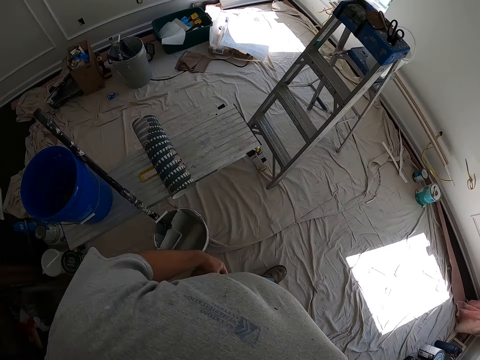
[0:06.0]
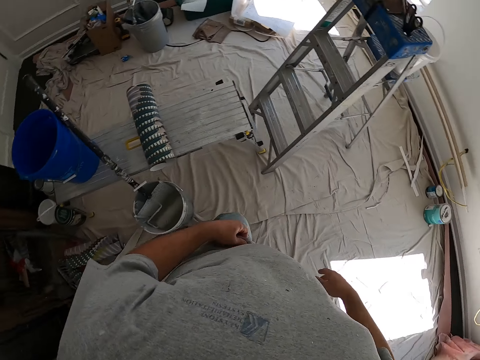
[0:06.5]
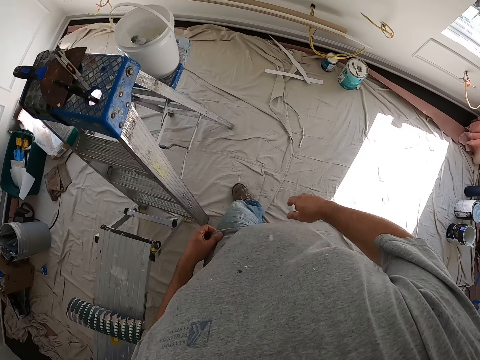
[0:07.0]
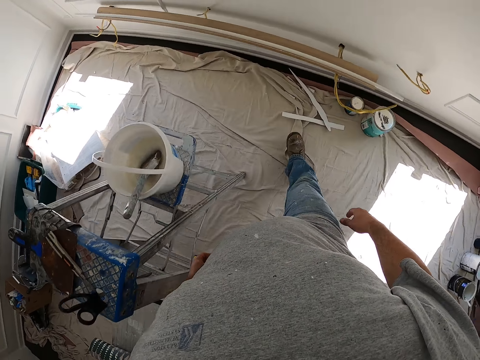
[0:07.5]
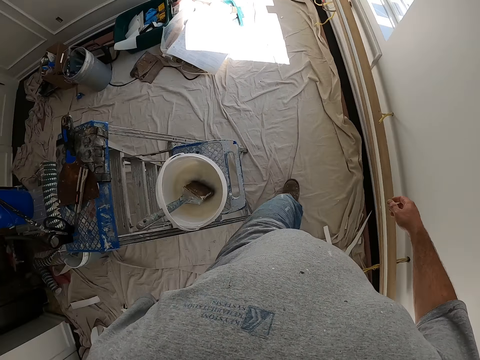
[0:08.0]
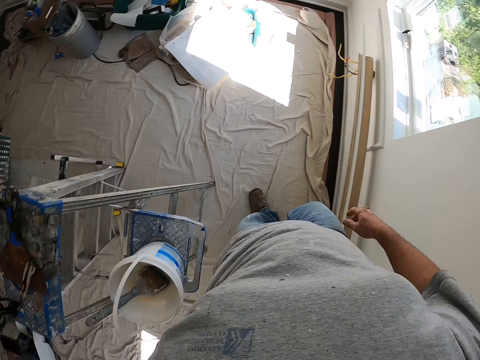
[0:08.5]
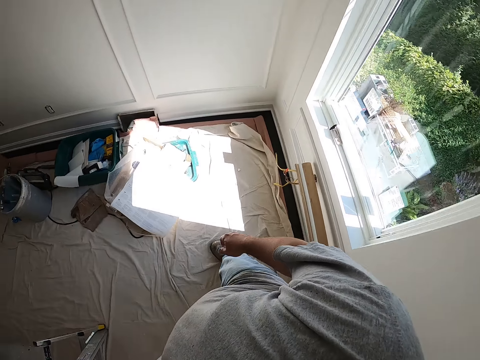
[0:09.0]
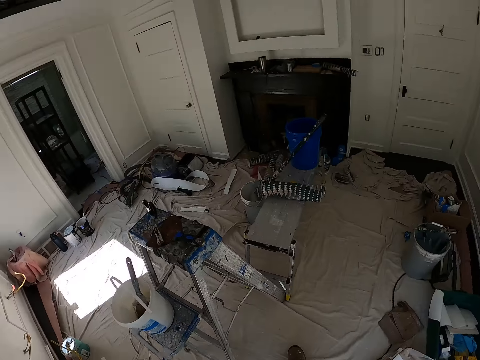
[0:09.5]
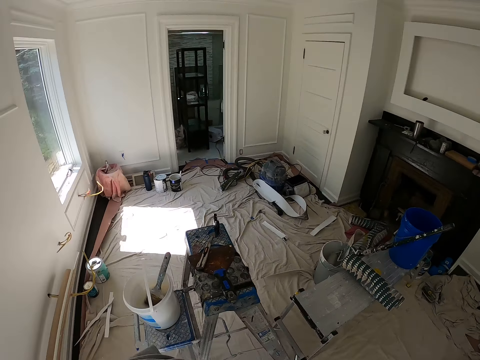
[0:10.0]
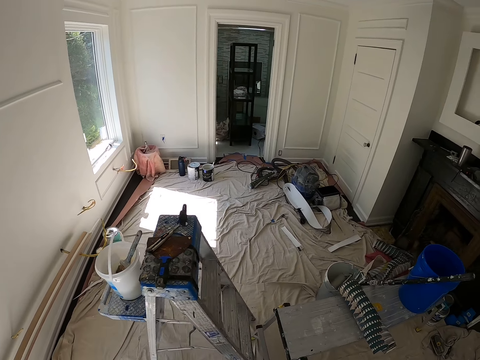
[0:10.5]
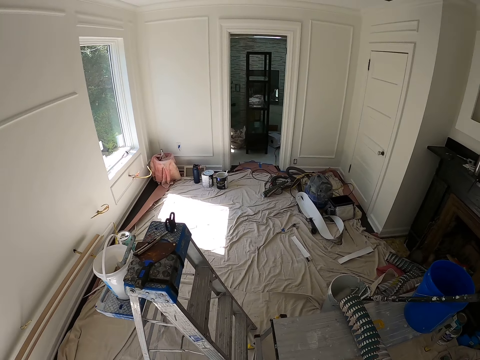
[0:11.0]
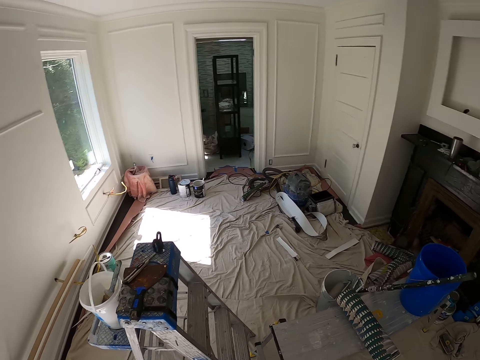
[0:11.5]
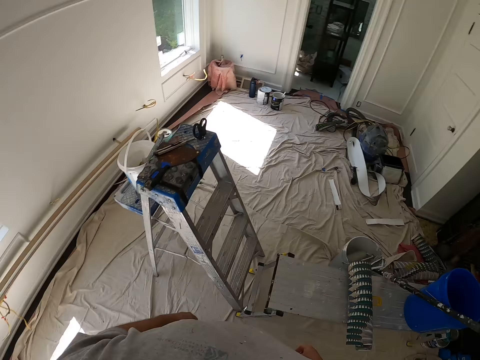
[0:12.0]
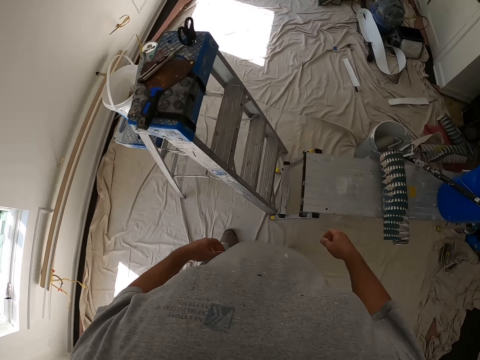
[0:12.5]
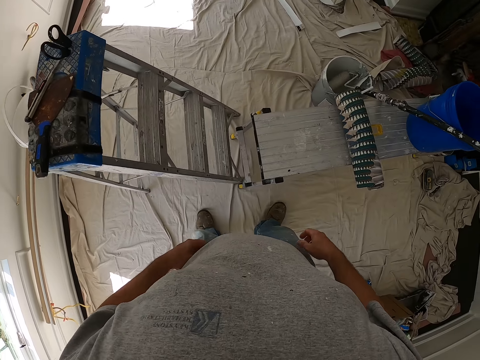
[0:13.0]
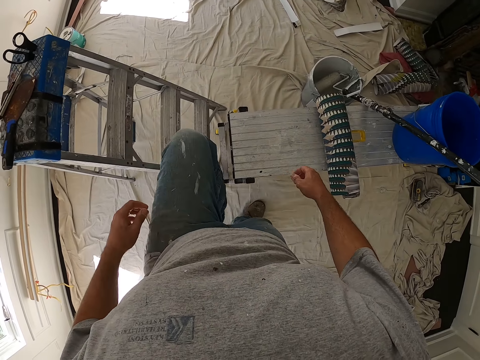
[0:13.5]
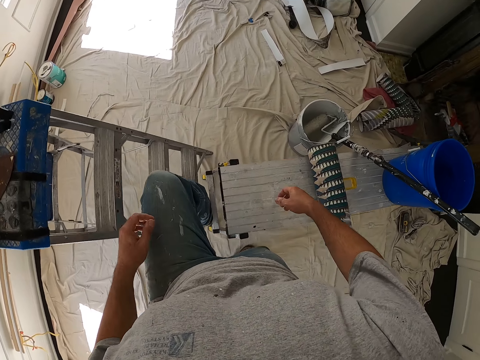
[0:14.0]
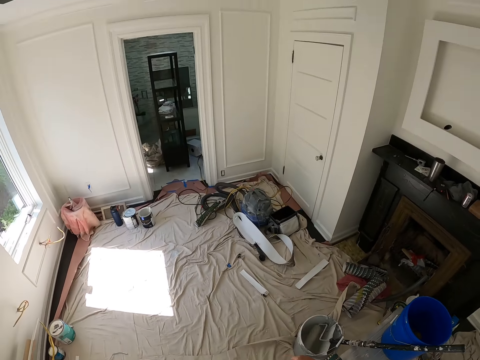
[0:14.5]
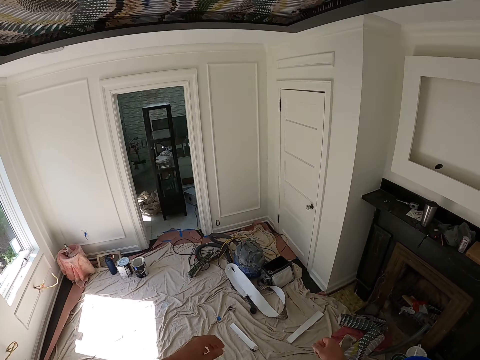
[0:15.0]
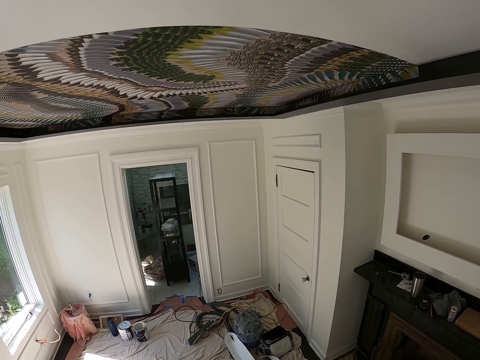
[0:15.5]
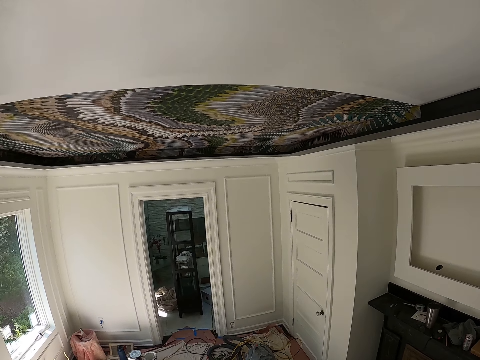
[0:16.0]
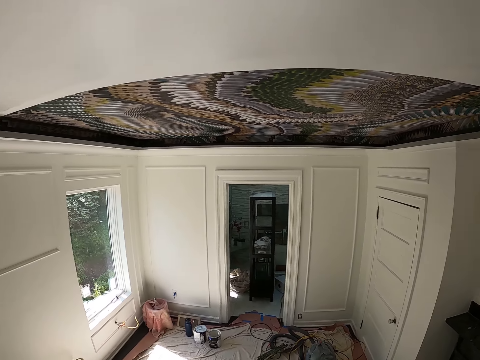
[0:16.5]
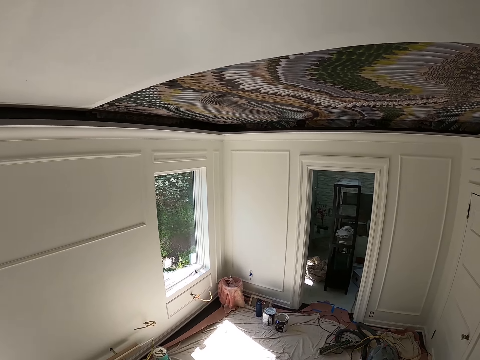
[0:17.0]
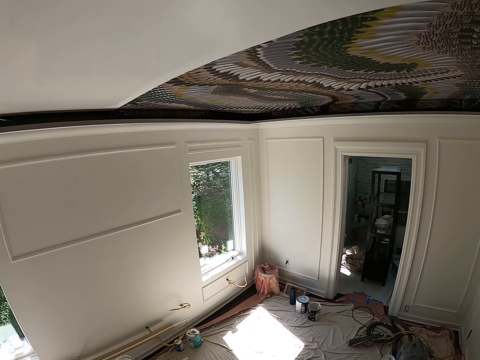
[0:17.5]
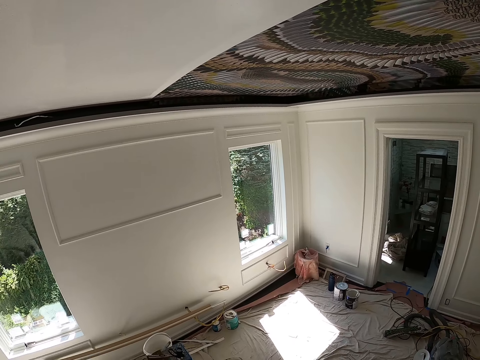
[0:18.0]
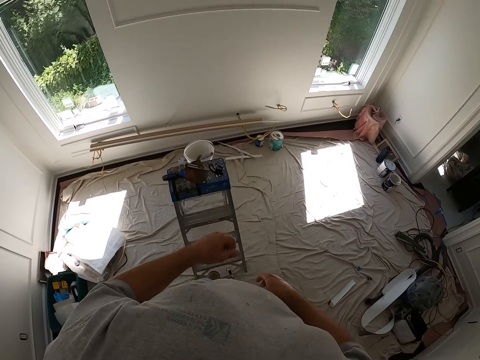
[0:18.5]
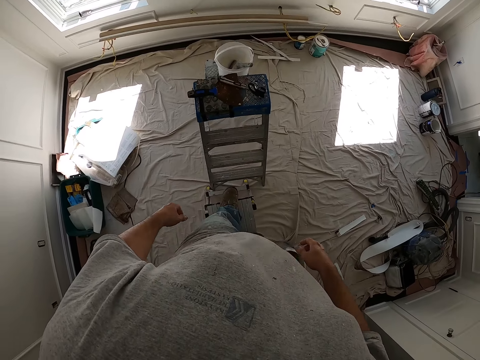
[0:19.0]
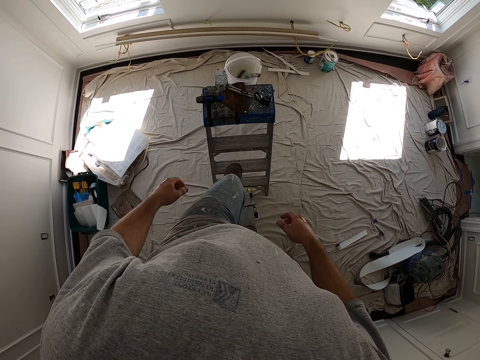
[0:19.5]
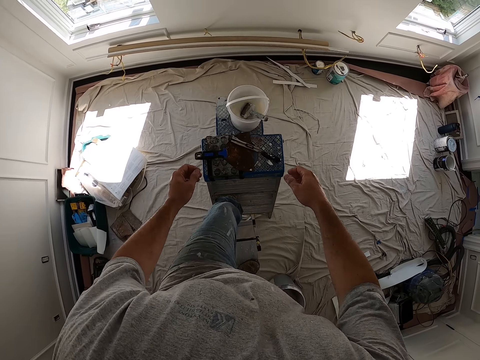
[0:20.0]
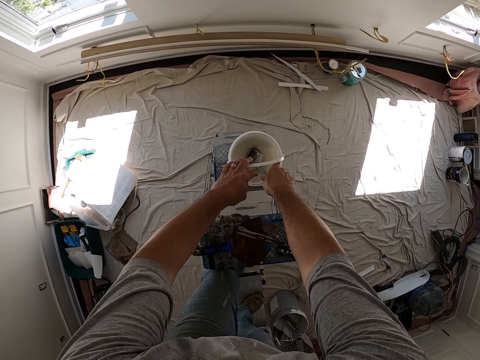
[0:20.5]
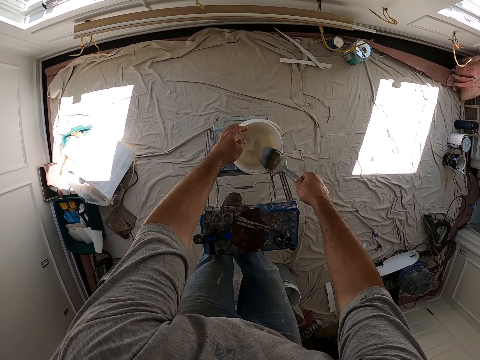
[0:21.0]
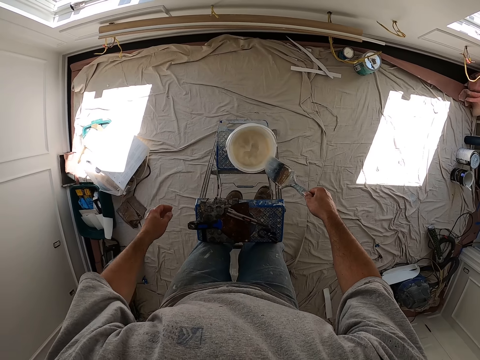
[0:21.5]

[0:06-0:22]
The camera wearer climbs the ladder. They step on a bench. They hold the painting brush. They hold a tin of paint. They drop the handle of the paint bucket. They remove the brush from the bucket.

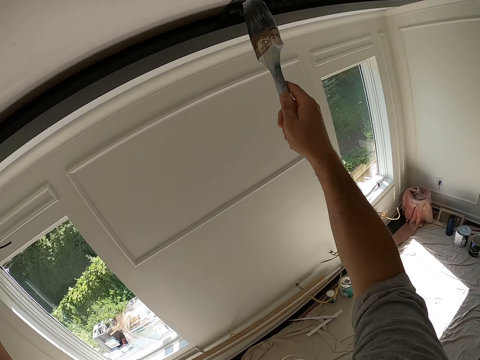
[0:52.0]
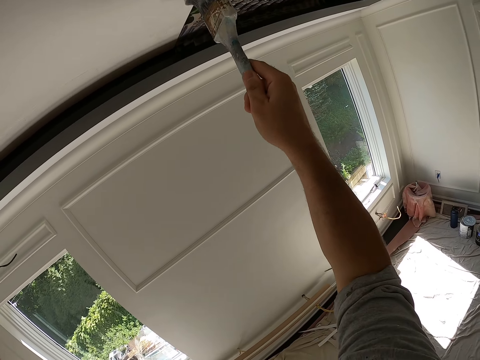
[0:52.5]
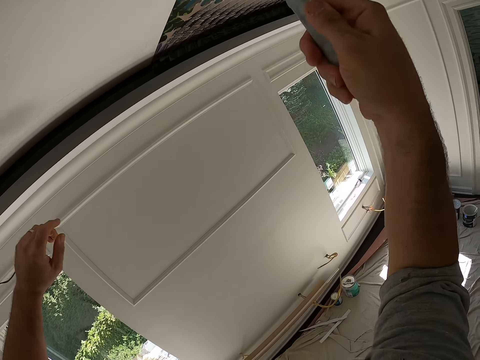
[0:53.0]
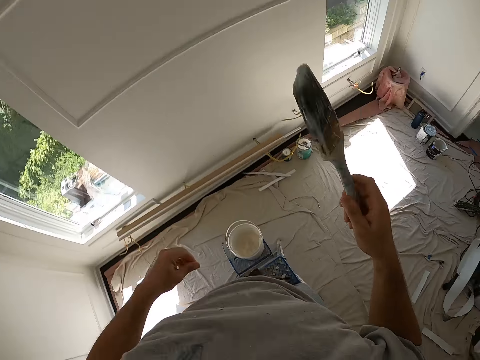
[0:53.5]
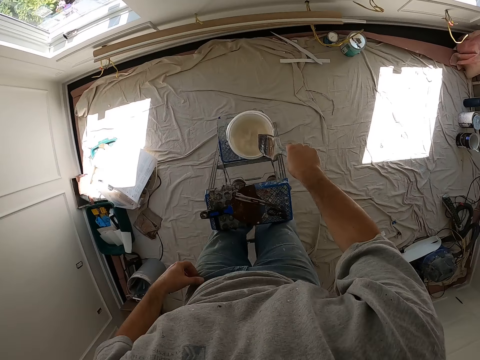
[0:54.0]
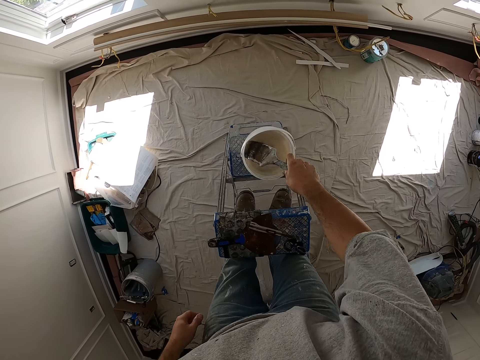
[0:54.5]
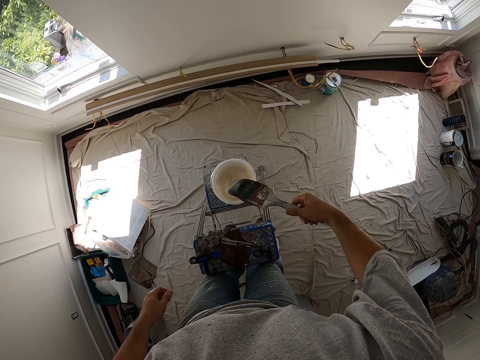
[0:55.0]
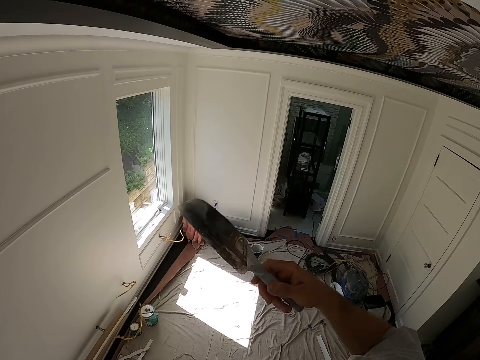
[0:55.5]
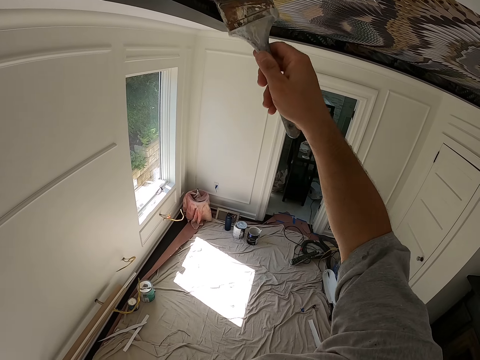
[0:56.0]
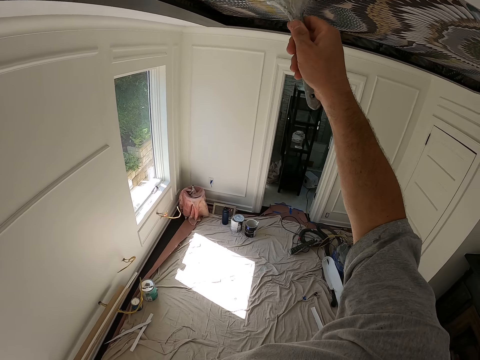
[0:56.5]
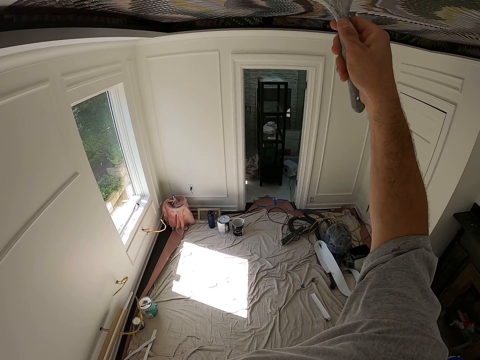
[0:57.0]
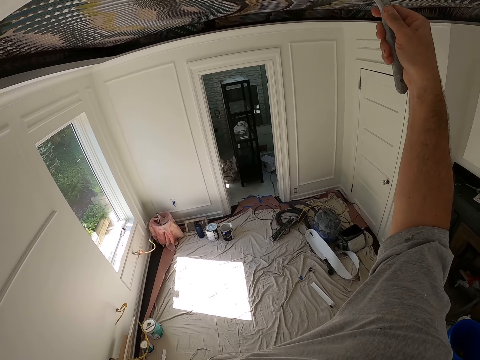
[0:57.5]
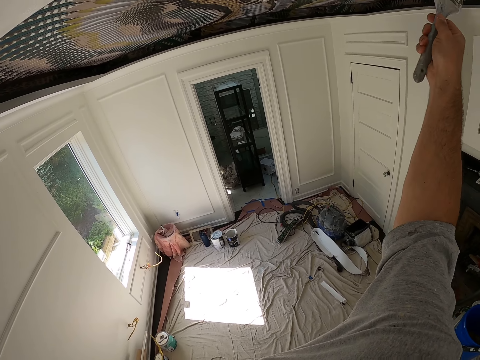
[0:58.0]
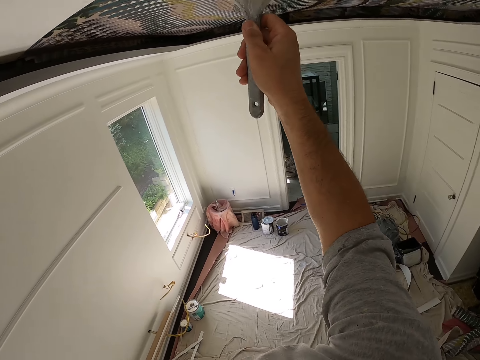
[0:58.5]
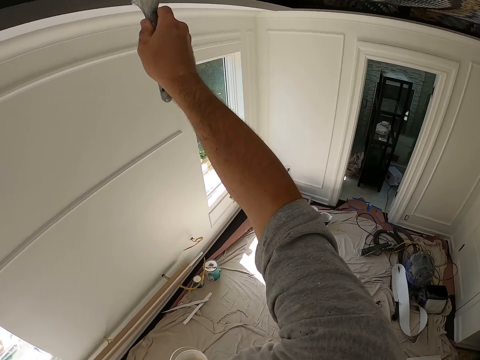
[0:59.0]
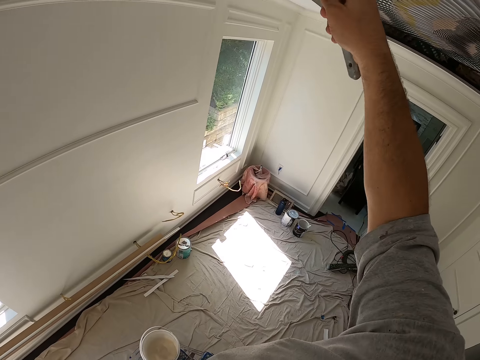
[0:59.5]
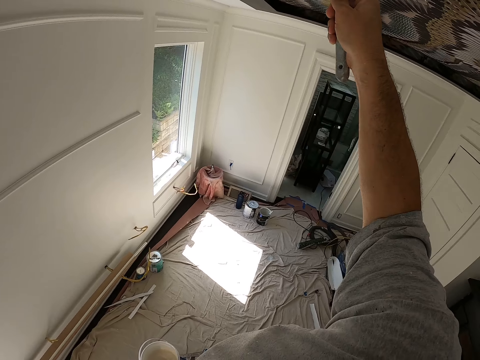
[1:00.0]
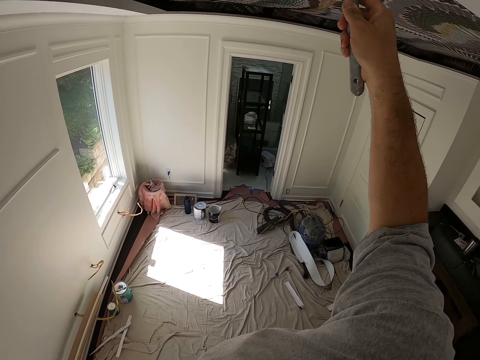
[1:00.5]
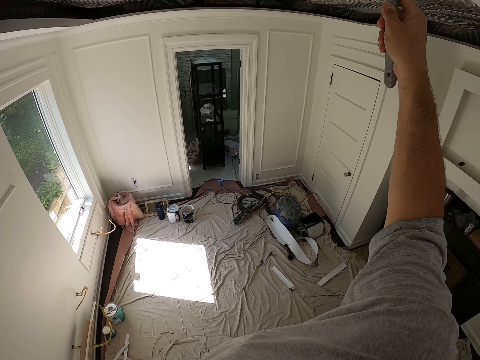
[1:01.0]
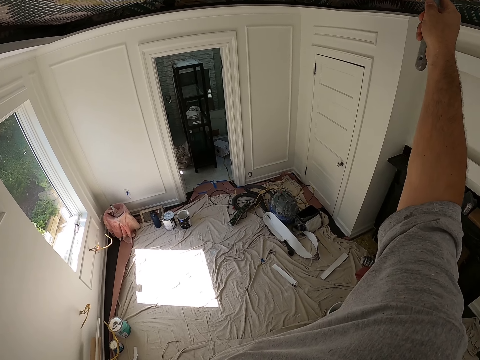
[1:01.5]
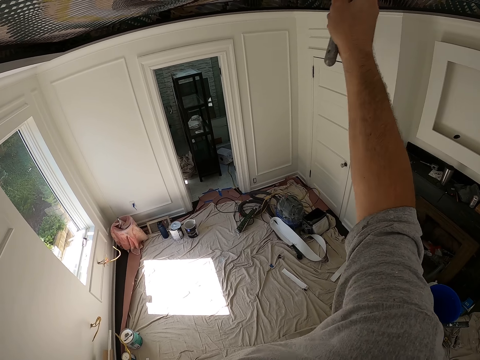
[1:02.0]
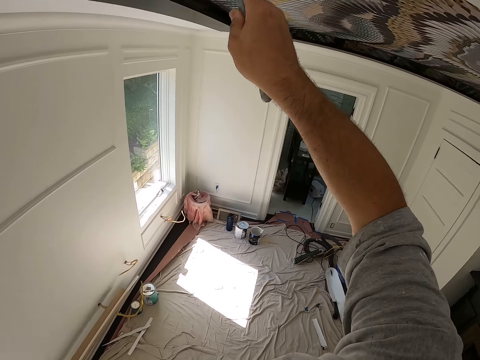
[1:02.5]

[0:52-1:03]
The camera wearer dips the painting brush into a tin of paint. They lift the paint brush. They paint the ceiling with the brush.
